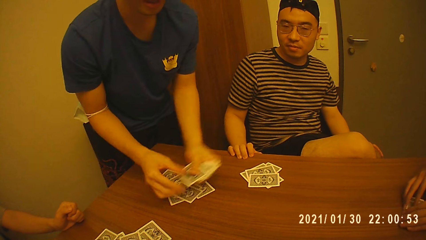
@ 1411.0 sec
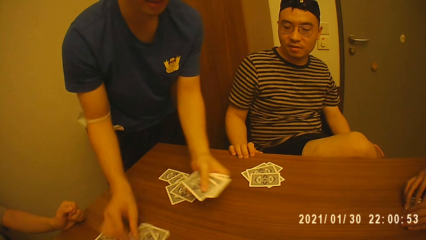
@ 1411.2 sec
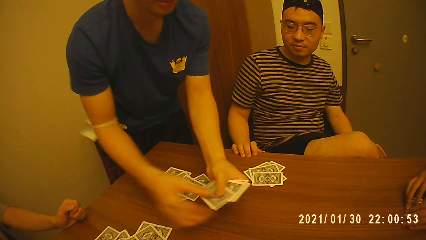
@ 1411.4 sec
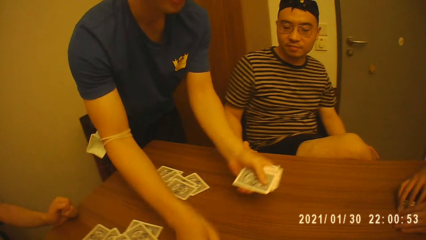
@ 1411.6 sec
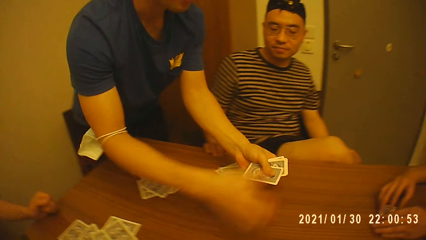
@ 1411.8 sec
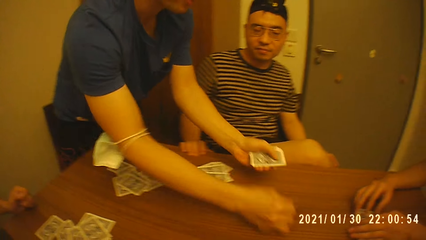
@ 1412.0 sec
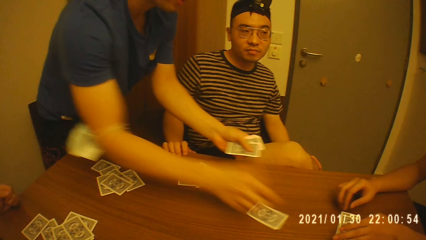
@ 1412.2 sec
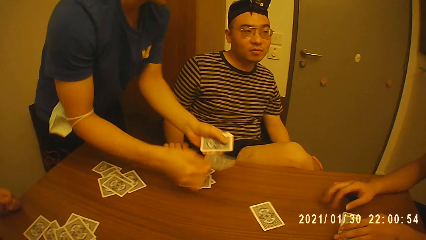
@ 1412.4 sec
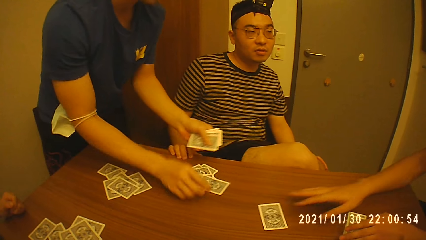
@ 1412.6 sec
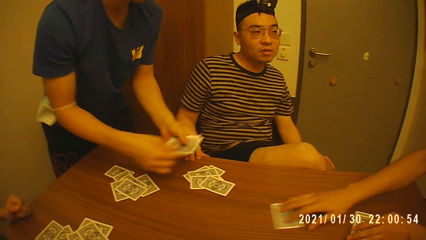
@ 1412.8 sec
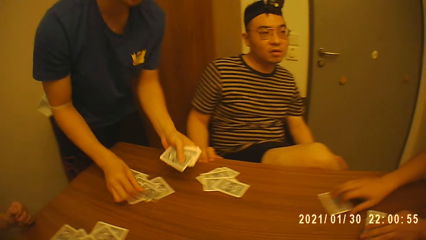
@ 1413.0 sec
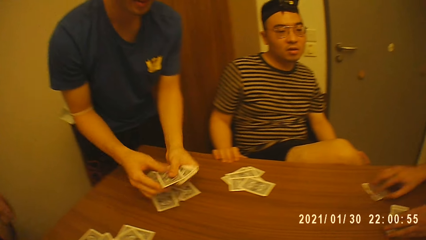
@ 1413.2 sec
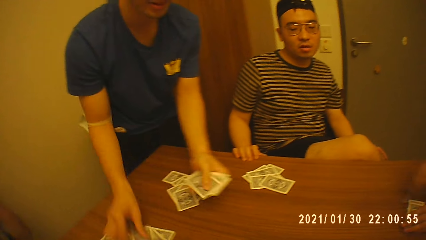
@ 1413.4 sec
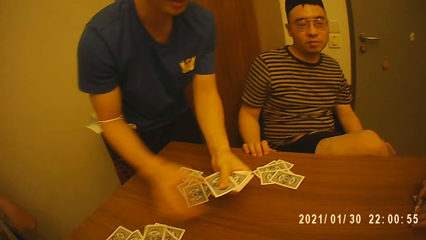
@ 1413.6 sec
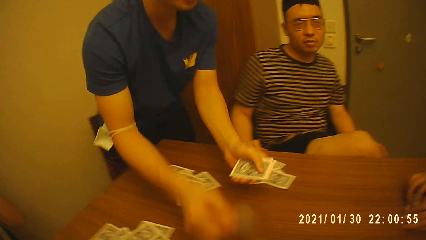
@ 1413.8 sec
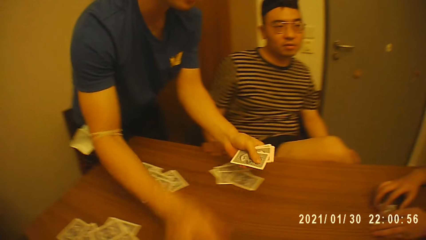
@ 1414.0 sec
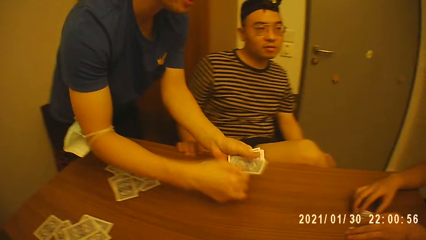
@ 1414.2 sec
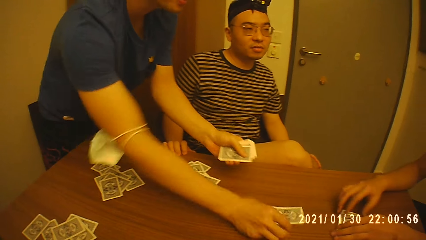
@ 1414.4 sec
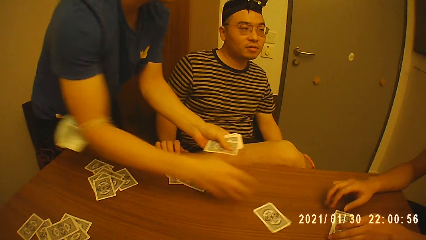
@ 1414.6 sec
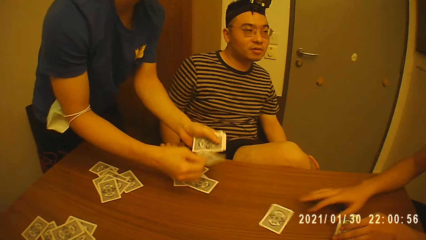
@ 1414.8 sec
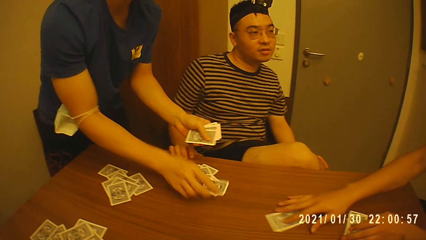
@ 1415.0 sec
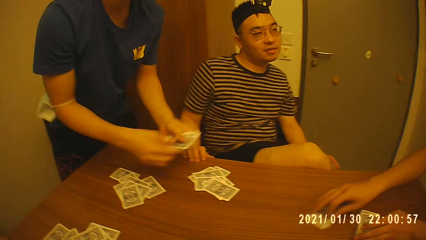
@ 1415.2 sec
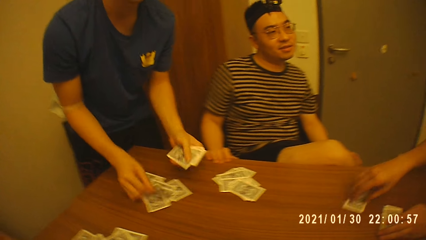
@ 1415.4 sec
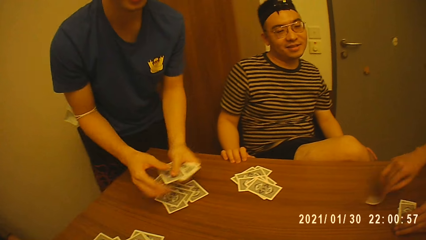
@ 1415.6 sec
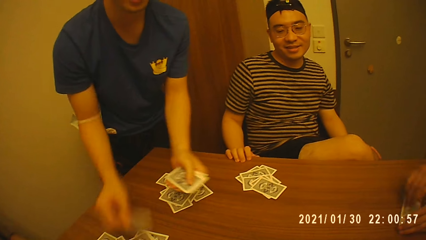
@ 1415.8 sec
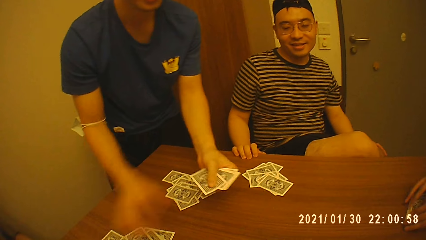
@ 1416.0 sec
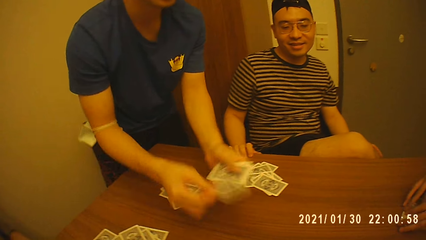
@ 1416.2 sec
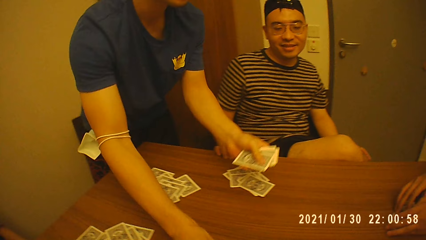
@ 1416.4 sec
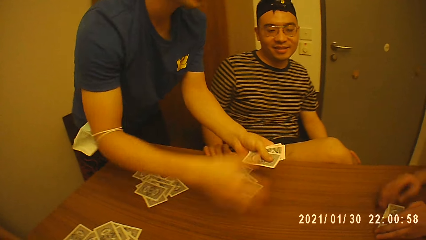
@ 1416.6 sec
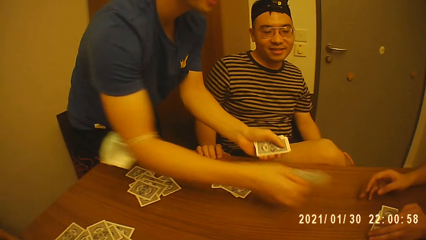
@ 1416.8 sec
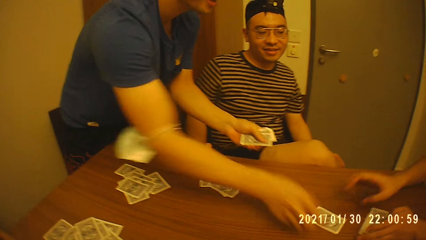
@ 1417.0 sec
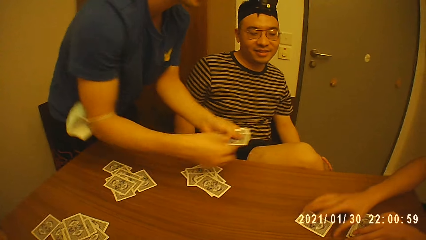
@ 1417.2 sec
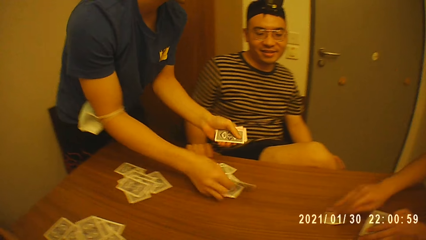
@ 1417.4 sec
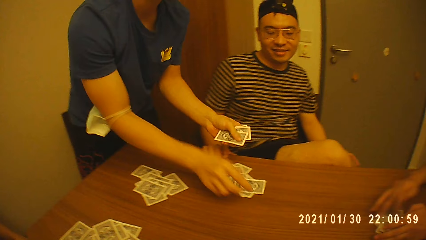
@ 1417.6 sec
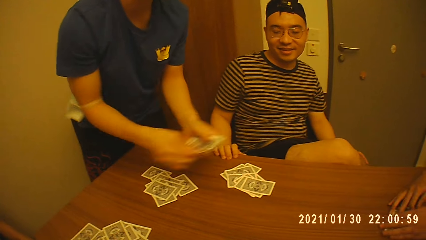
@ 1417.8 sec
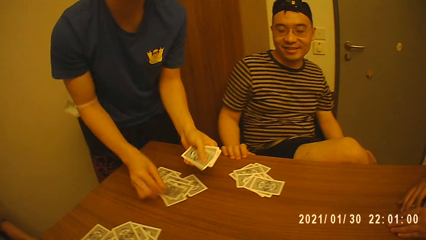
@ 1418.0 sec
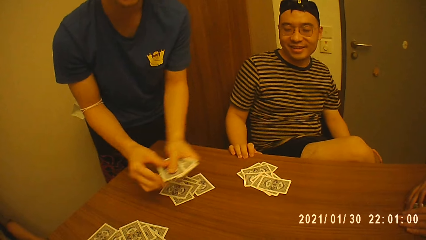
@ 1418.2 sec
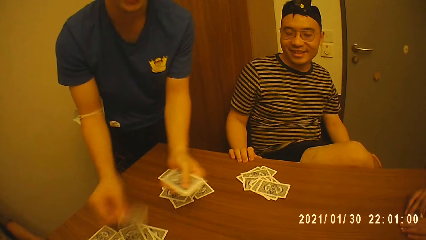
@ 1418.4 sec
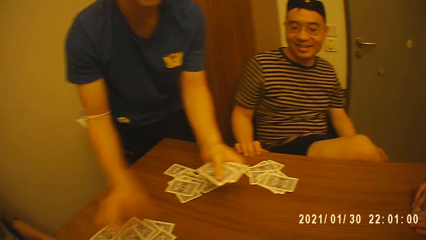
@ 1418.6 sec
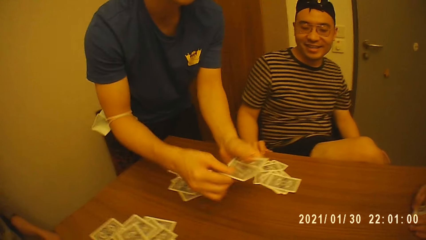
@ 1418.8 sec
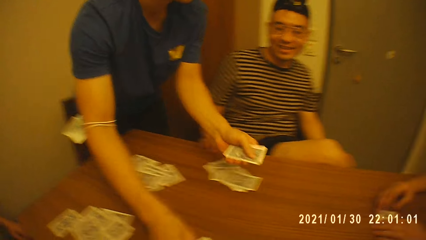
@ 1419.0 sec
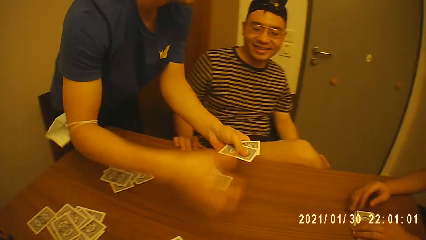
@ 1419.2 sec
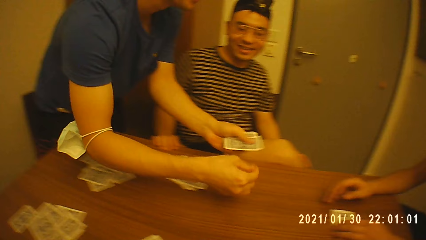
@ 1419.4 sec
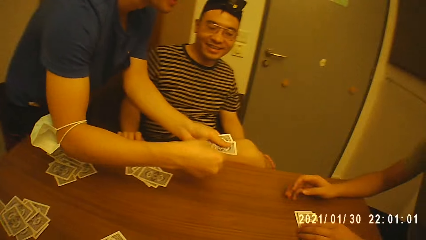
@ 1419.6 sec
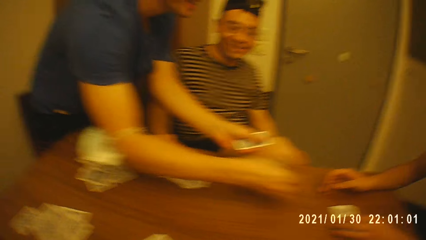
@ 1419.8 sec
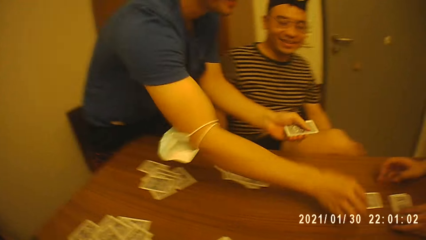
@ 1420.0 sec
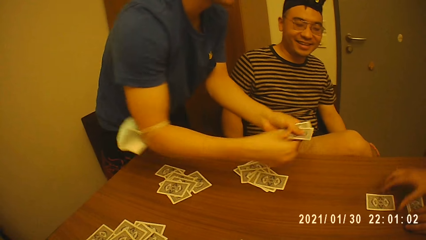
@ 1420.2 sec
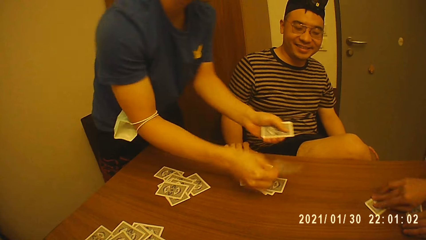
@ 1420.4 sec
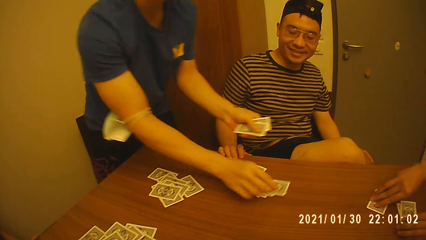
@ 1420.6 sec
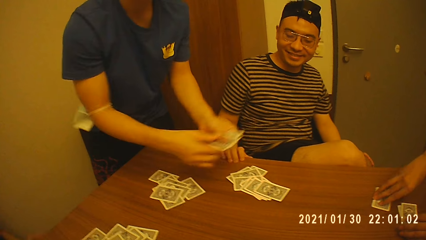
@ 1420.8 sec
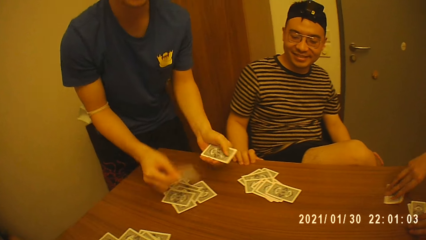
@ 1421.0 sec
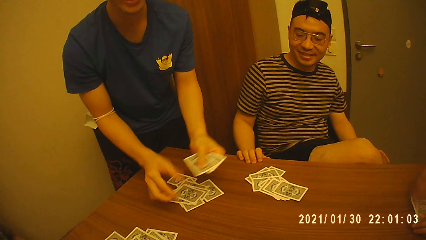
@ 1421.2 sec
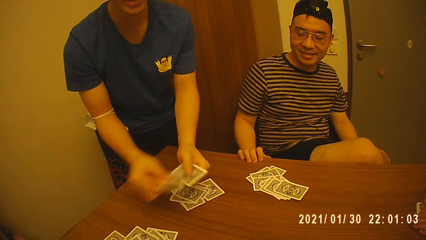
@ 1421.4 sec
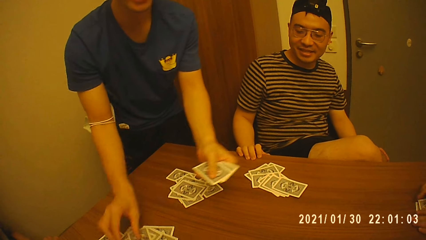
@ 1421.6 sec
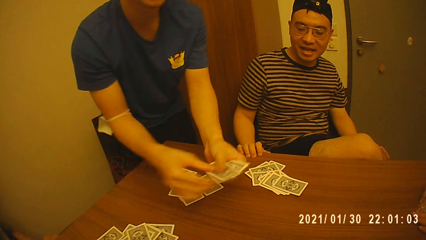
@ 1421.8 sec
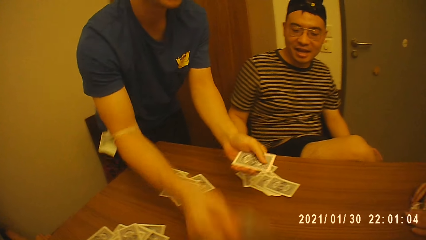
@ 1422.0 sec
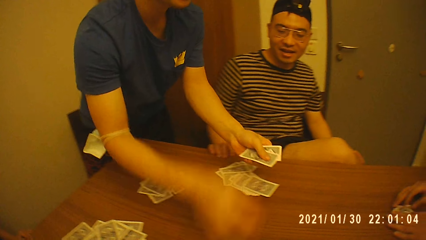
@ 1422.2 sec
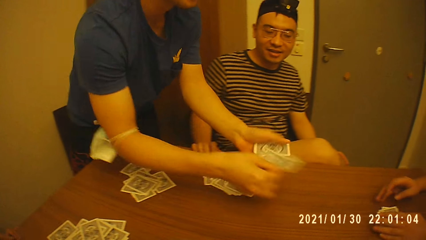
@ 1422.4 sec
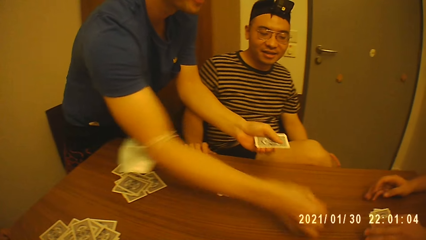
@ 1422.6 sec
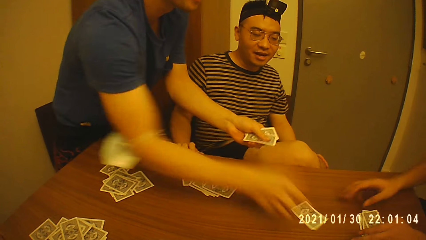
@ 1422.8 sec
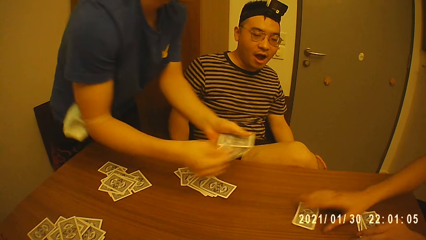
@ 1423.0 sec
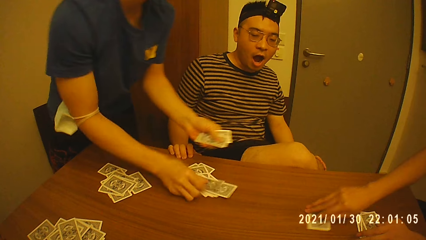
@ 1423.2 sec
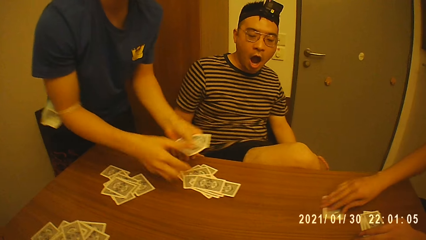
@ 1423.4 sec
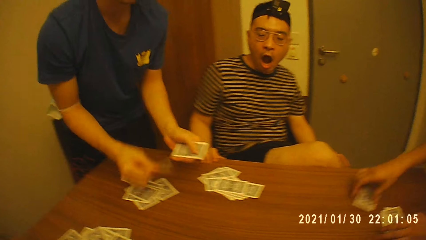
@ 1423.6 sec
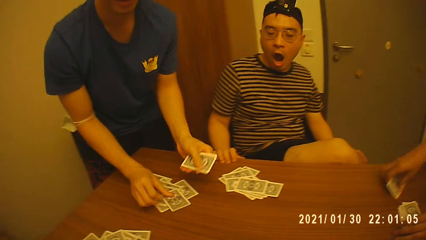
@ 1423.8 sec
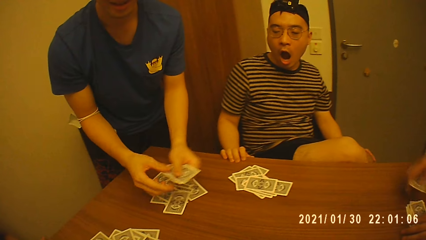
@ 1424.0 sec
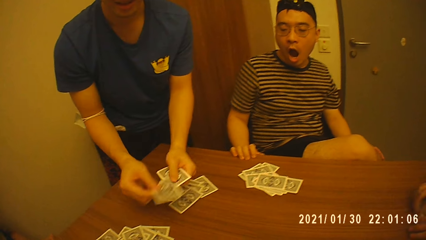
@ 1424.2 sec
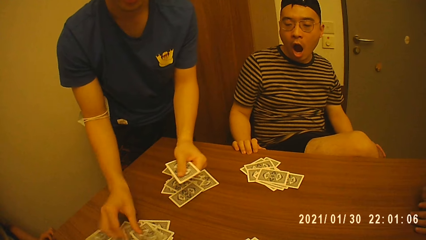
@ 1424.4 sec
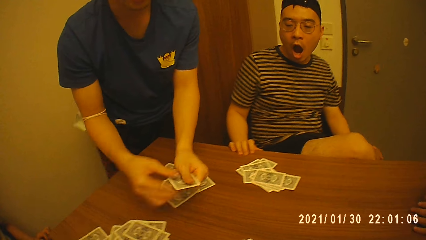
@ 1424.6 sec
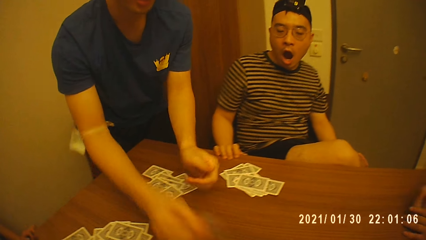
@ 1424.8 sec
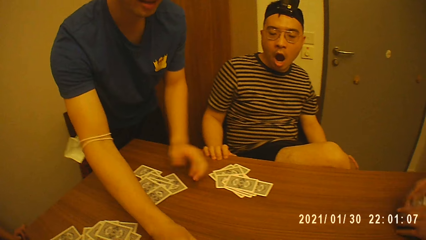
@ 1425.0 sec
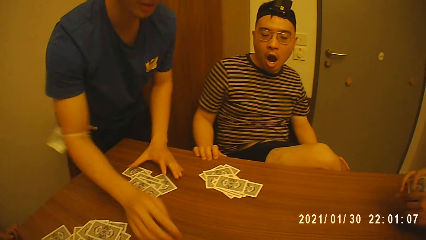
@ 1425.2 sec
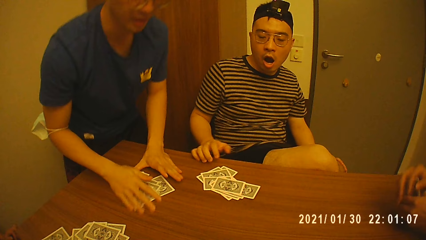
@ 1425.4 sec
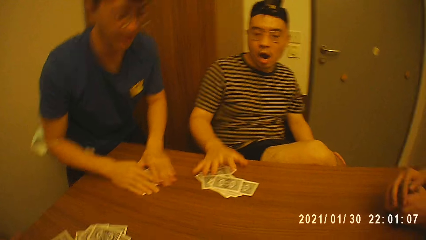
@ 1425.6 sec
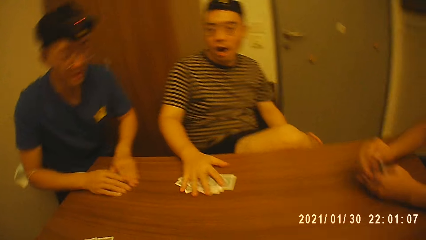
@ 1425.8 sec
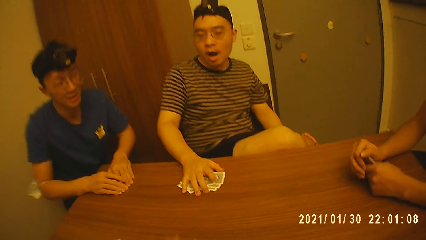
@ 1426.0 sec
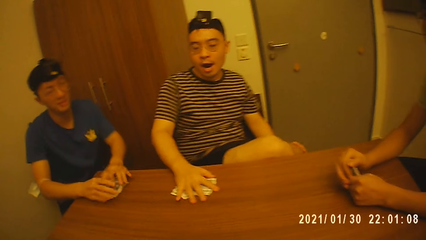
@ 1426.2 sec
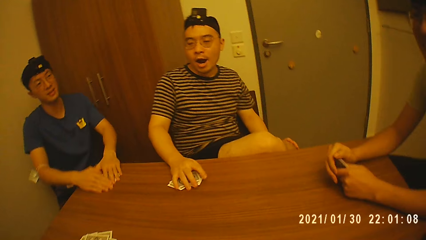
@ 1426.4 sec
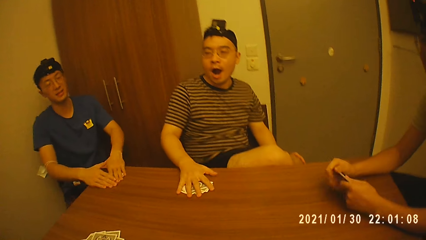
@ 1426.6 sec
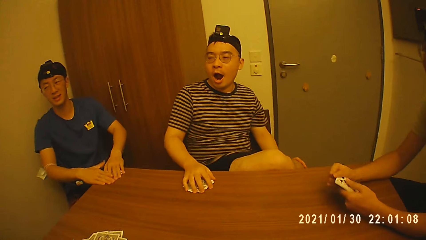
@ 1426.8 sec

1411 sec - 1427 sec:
A man arranges the cards on the table with both hands. Another man picks a card from his left hand with his right hand and drops the card on the table with his right hand, repeatedly. The first man moves the card on the table with his right hand, picks up the card from the table with his right hand, and drops the card on the table with his right hand. The first man arranges the cards on the table with both hands. The second man picks a card from his left hand with his right hand and drops the card on the table with his right hand again. The first man moves the card on the table with his right hand, picks up the card from the table with his right hand, and drops the card on the table with his right hand. The first man arranges the cards on the table with both hands. The second man picks a card from his left hand with his right hand and drops the card on the table with his right hand, repeatedly. The first man picks up the card from the table with his right hand, drops the card on the table with his right hand, and arranges the cards on the table with both hands. The second man picks a card from his left hand with his right hand and drops the card on the table with his right hand, repeatedly. The first man picks up the card from the table with his right hand, drops the card on the table with his right hand, and arranges the cards with both hands. The second man picks a card from his left hand with his right hand and drops the card on the table with his right hand, repeatedly. The first man moves the card on the table with his right hand, picks up the card from the table with his right hand, and arranges the card with the cards on the table with both hands. The second man drops the card on the table with his right hand and passes a card from his left hand to his right hand. The first man picks up the cards from the table with both hands. The second man drops the card on the table with his right hand, slides some cards on the table with both hands, and sits on the chair. The first man holds the cards on the table with both hands. A third man arranges the cards on the table with his right hand.
